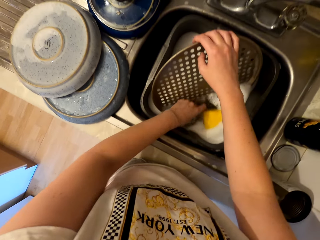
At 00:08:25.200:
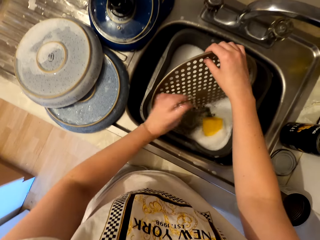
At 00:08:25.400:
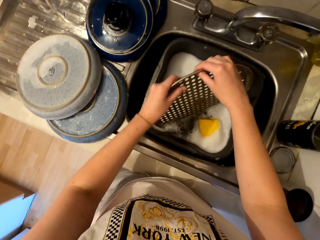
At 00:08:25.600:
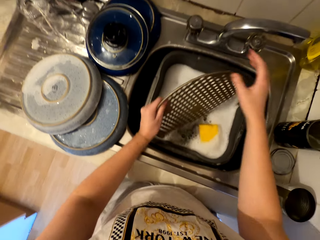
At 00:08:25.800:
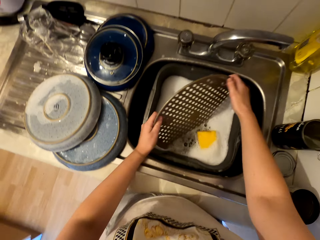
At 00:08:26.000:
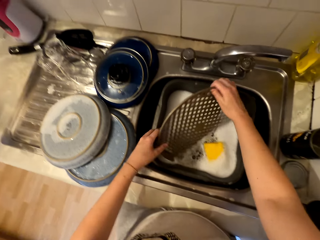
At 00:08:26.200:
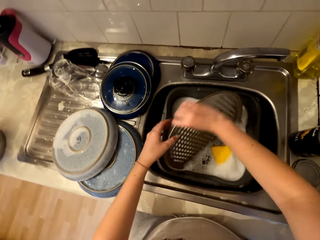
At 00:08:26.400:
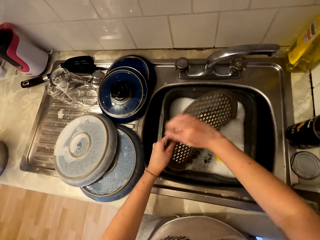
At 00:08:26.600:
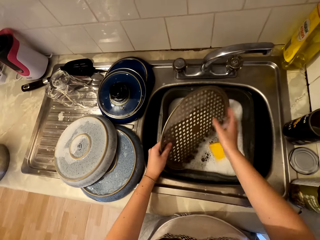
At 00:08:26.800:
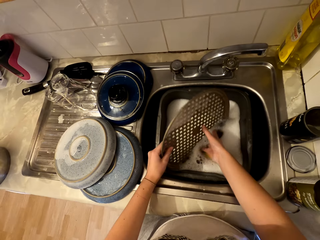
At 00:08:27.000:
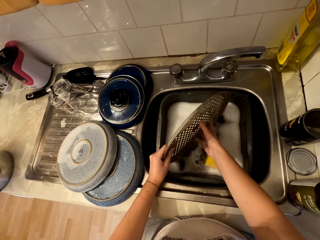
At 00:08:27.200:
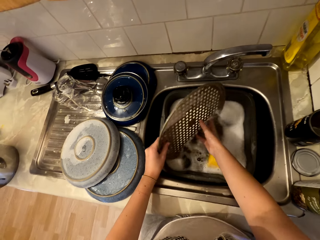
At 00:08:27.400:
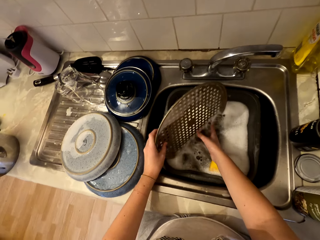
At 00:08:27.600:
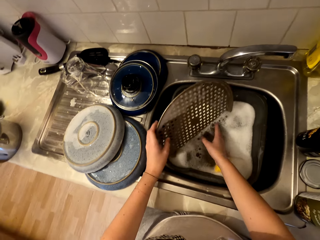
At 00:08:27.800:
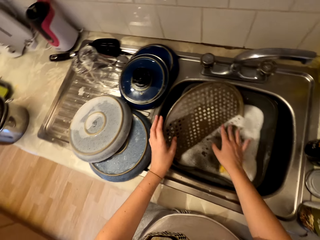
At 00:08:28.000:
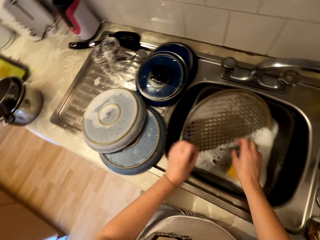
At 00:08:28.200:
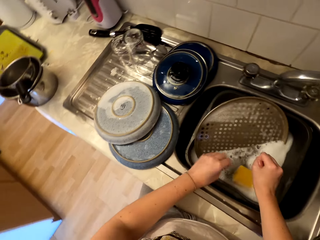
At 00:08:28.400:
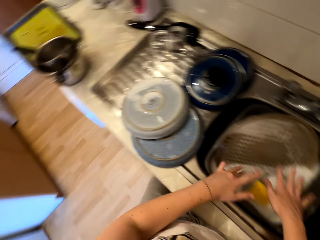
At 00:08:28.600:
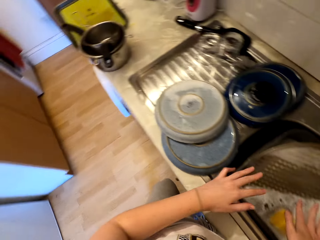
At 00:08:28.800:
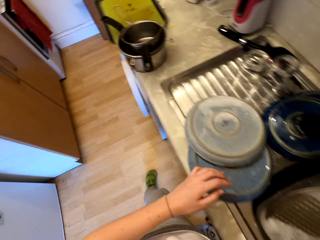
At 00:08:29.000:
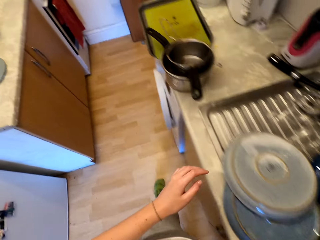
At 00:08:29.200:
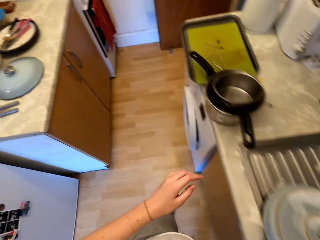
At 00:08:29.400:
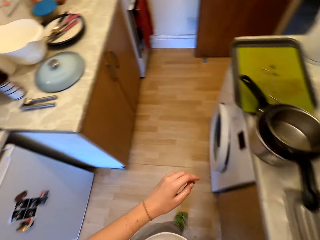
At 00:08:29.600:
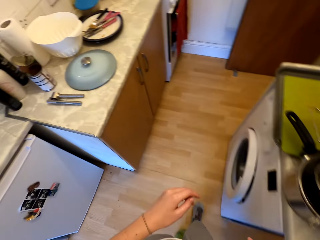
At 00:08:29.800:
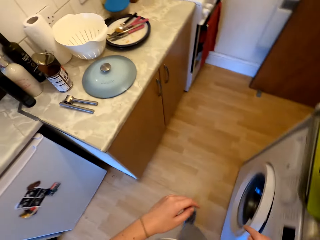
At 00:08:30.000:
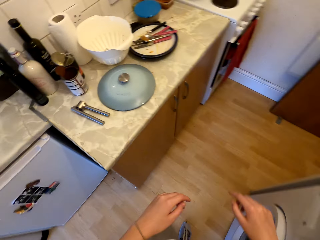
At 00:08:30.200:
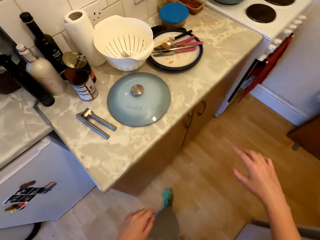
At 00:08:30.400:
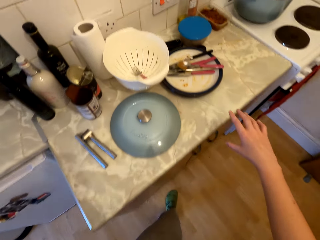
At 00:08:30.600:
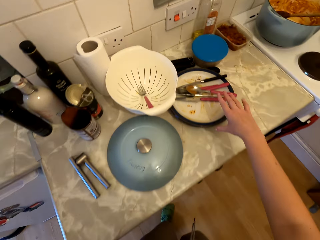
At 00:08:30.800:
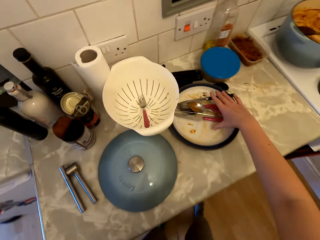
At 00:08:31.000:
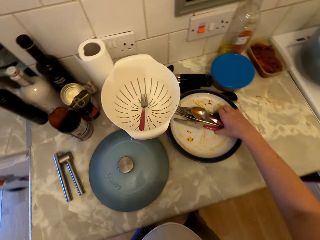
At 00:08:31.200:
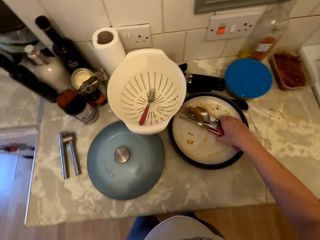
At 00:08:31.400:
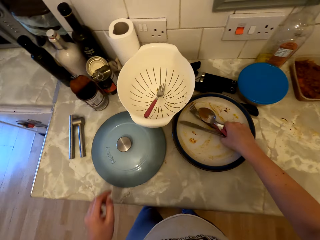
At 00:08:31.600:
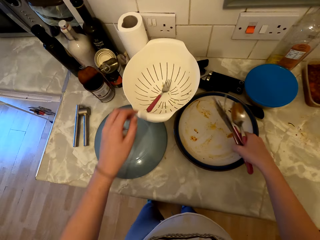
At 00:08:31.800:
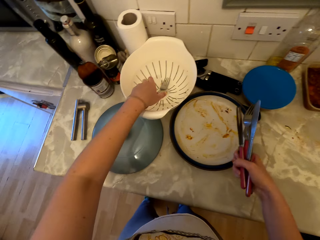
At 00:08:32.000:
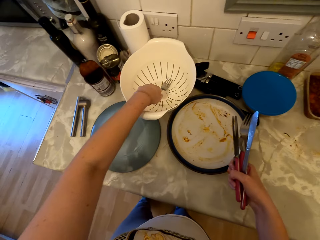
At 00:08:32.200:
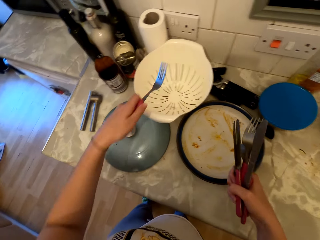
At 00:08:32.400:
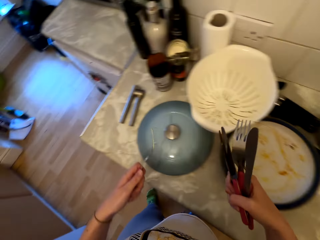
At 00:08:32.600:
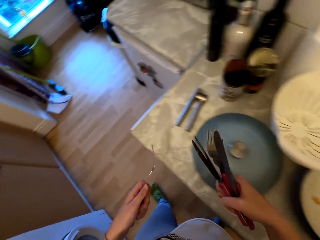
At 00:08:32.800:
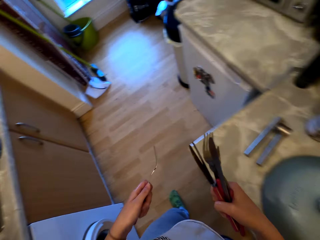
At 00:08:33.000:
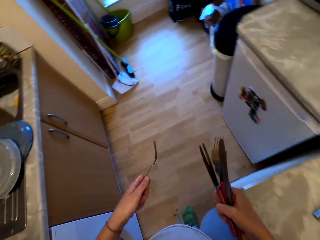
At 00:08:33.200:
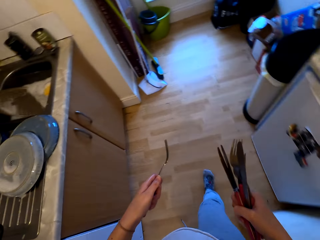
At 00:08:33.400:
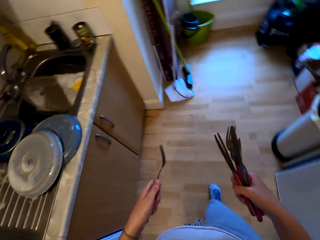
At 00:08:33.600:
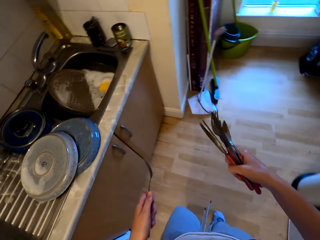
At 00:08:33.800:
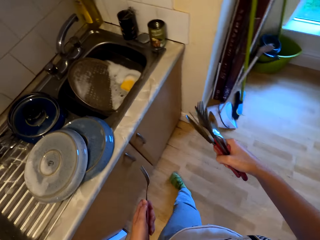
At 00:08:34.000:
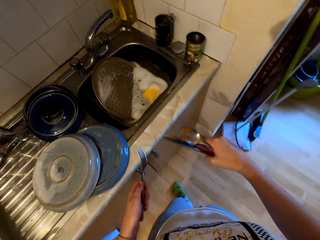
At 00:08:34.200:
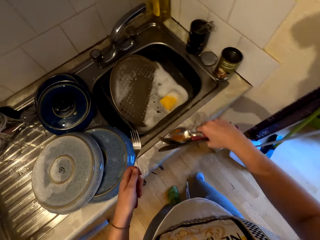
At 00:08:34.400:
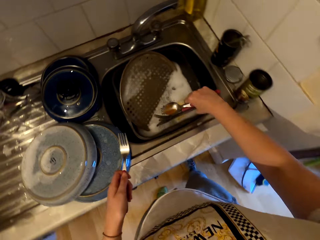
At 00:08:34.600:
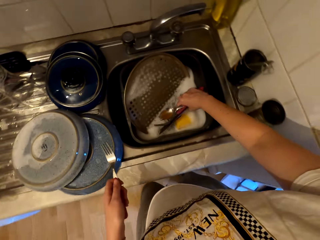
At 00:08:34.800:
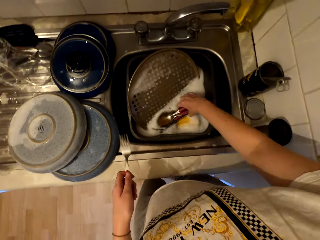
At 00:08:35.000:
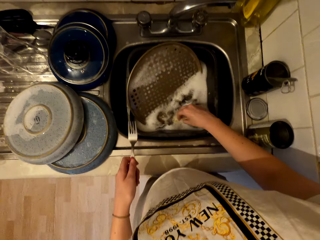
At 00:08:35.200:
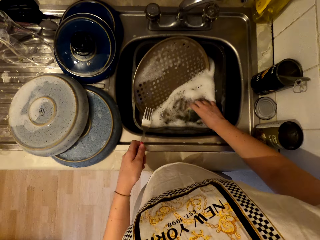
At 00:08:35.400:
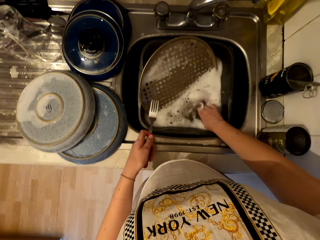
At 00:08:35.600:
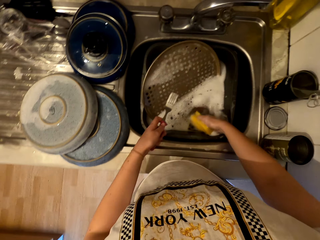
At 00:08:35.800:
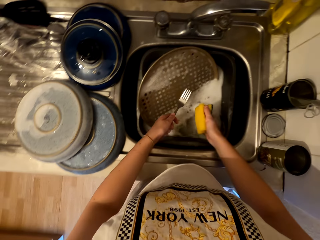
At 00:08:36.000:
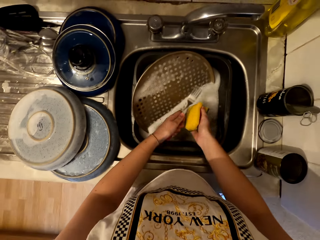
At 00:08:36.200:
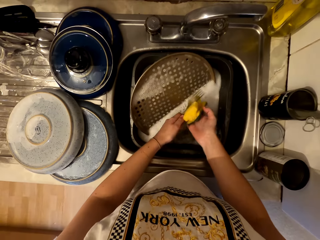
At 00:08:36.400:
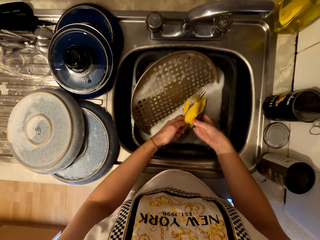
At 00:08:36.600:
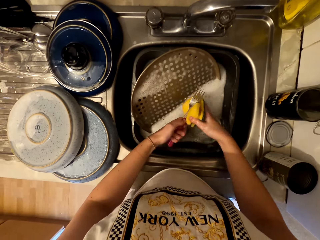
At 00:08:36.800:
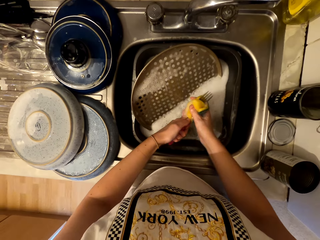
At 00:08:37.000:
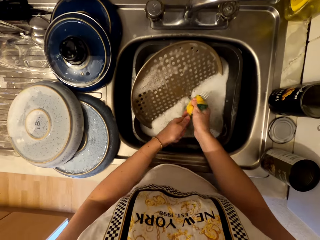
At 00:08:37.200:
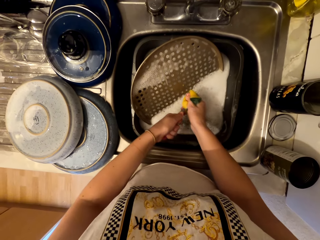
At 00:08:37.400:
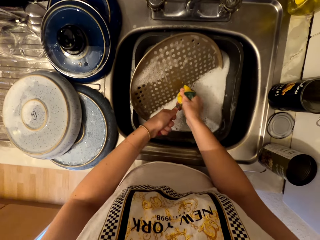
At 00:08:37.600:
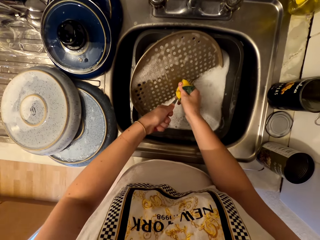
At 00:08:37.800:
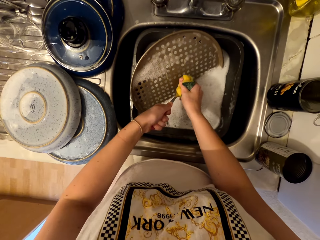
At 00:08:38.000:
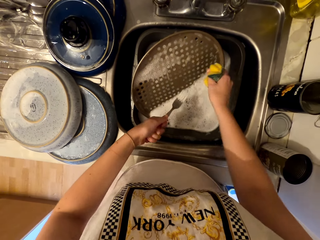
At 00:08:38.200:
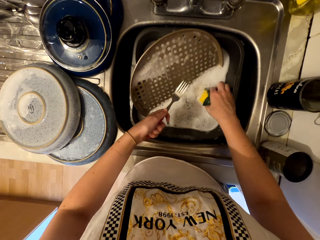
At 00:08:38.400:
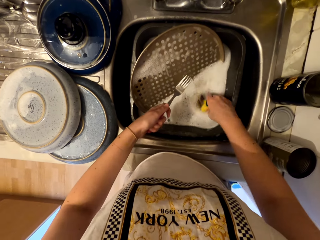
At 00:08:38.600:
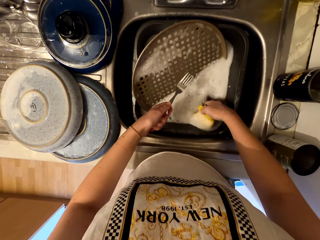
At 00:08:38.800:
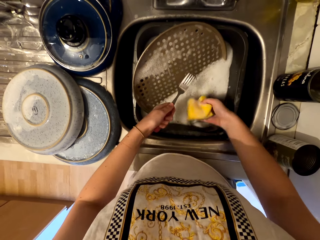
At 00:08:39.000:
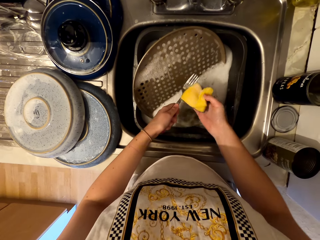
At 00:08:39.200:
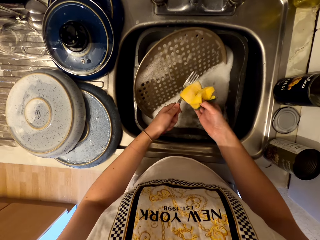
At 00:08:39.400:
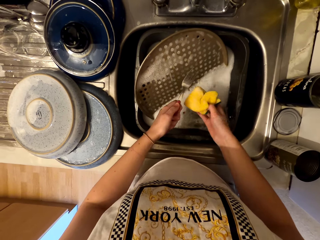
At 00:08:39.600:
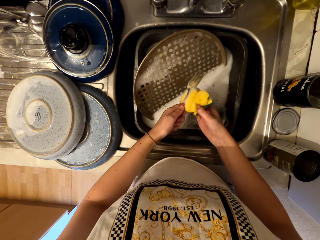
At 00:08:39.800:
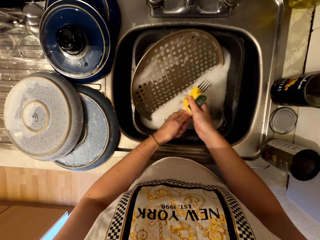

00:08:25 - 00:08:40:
The camera wearer soaks the tray in water. They pick dirty cutleries from the plate on the counter. They put the dirty cutleries in the sink water. They pick the sponge from the sink water. They clean the fork with the sponge. They wash the cutleries.

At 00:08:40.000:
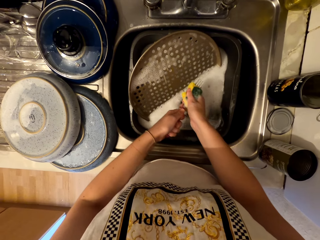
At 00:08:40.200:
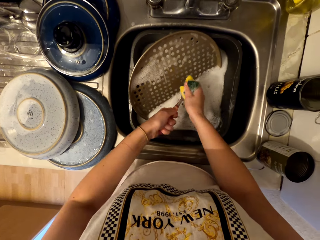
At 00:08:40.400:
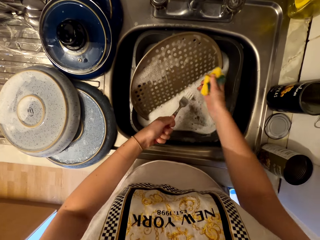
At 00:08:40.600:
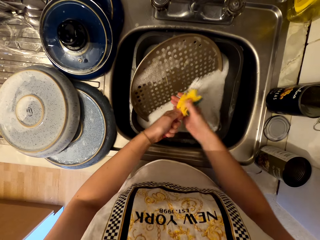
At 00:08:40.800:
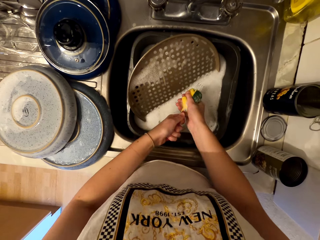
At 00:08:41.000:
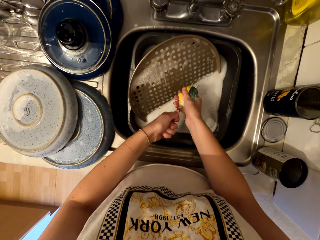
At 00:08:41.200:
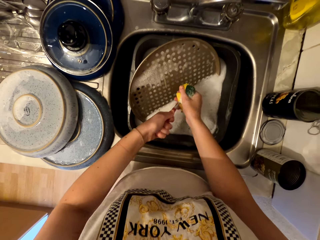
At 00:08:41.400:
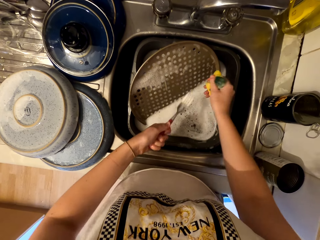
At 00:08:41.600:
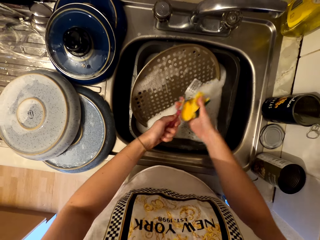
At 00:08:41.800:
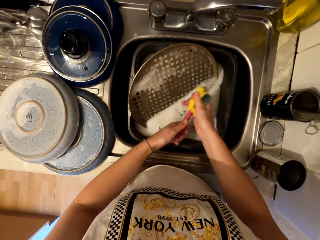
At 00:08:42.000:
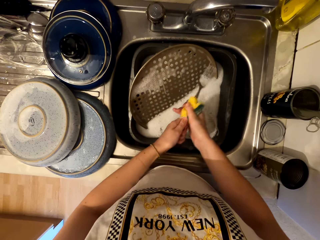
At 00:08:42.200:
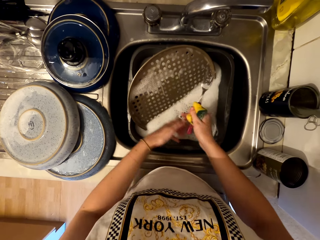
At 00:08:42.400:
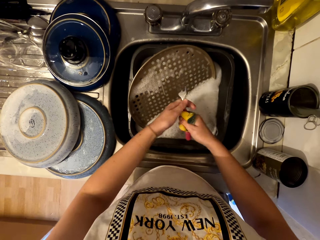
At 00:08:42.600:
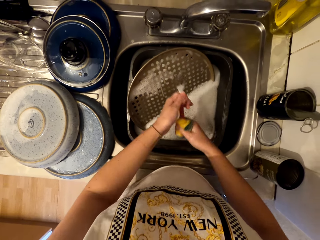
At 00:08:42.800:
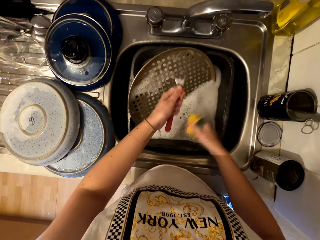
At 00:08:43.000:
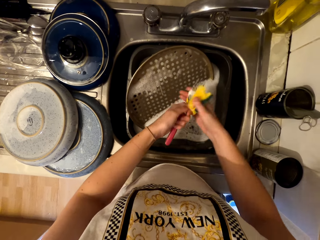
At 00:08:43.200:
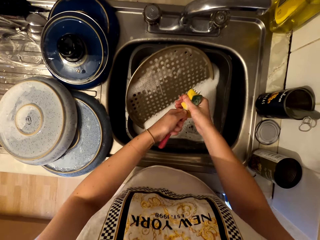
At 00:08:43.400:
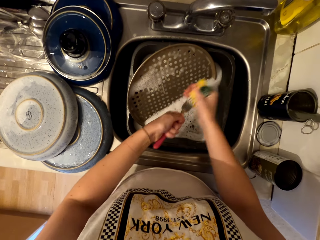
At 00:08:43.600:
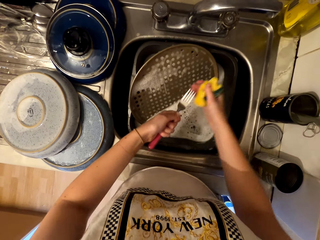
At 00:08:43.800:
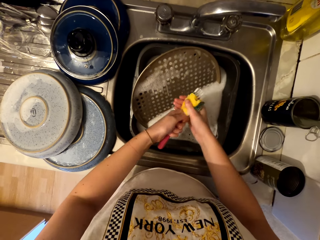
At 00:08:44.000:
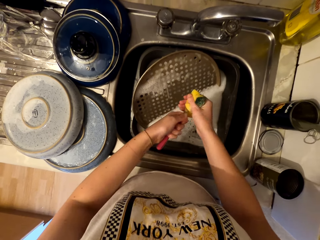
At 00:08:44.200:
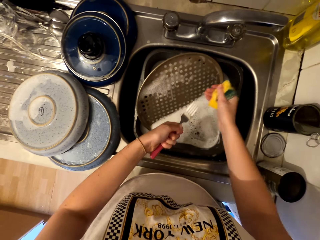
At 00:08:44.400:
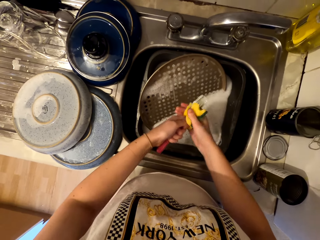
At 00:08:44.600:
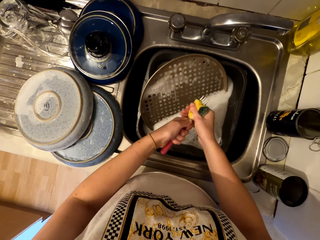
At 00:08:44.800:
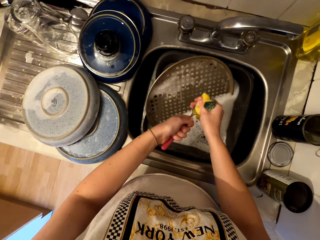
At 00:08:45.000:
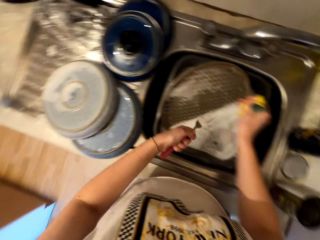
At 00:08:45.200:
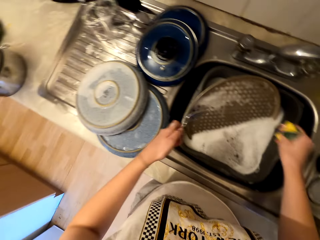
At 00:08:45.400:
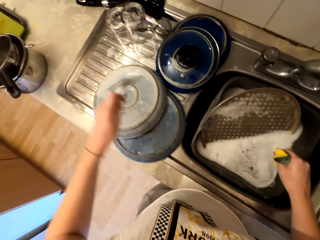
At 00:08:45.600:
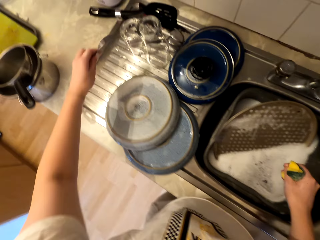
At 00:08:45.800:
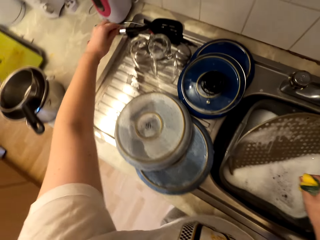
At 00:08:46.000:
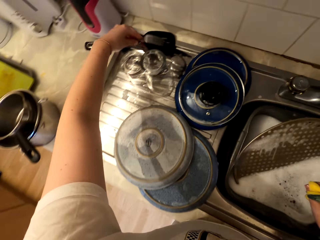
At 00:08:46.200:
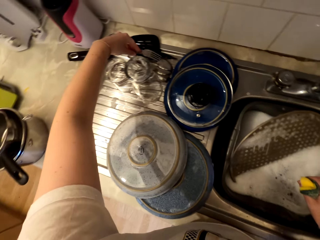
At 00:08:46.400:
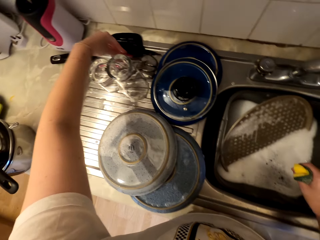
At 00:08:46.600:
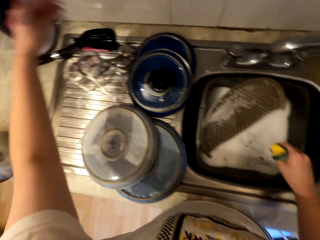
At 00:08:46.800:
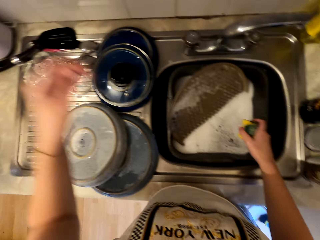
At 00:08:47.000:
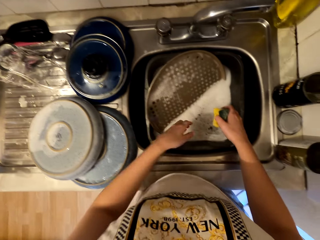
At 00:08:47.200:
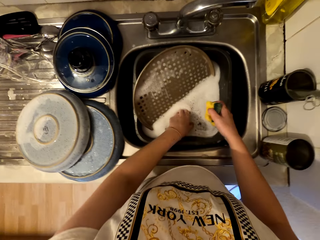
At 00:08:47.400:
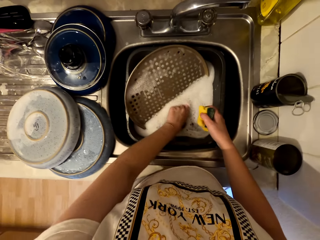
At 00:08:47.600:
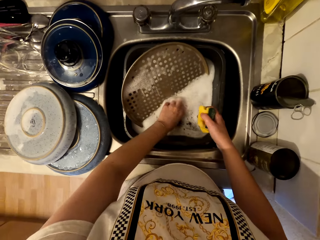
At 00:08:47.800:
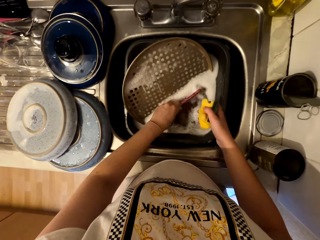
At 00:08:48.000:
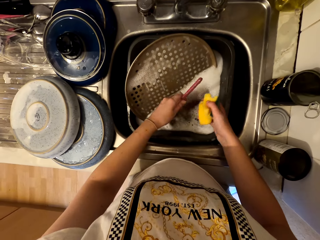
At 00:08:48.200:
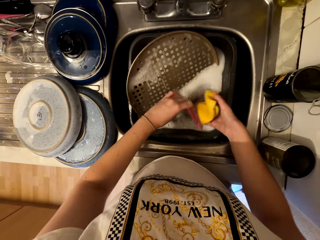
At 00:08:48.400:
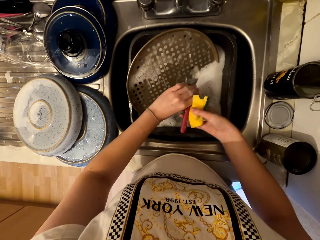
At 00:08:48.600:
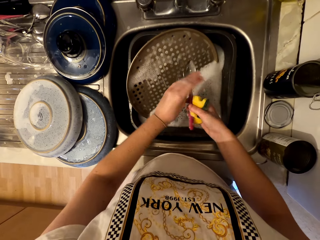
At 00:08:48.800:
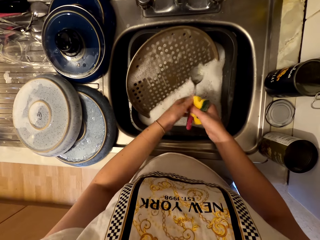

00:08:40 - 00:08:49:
The camera wearer places the fork on the sink top.
